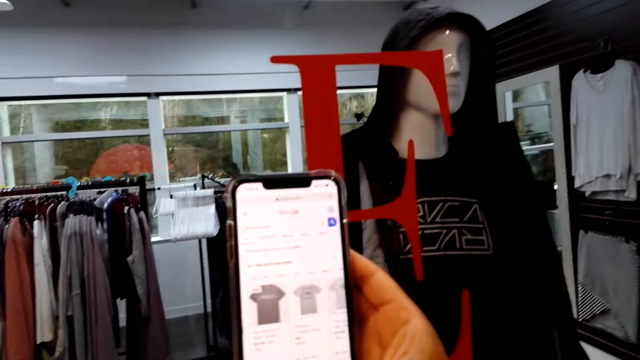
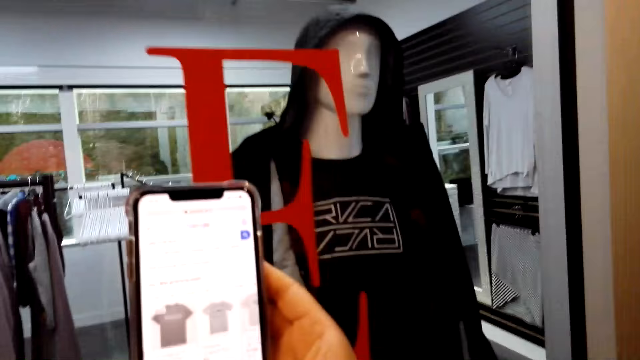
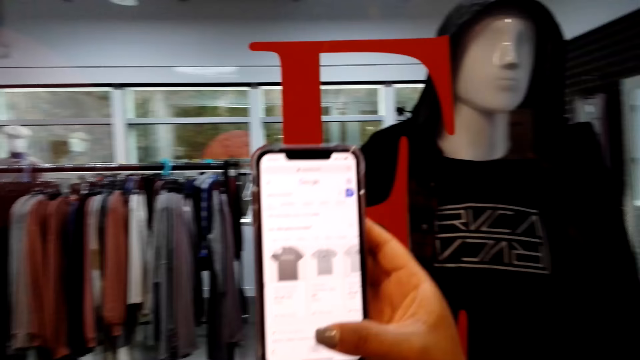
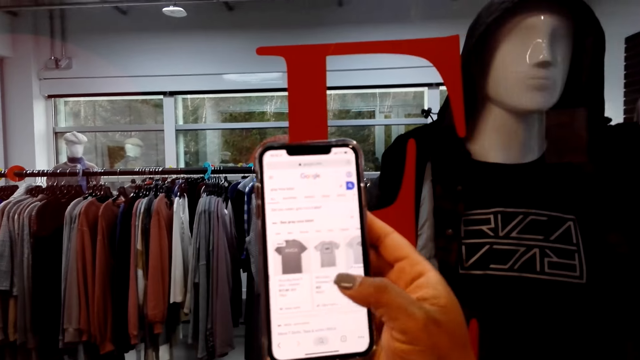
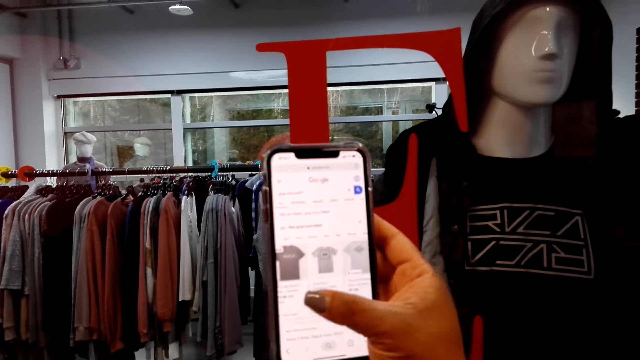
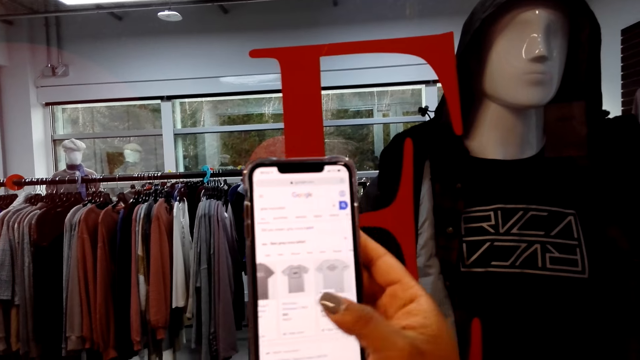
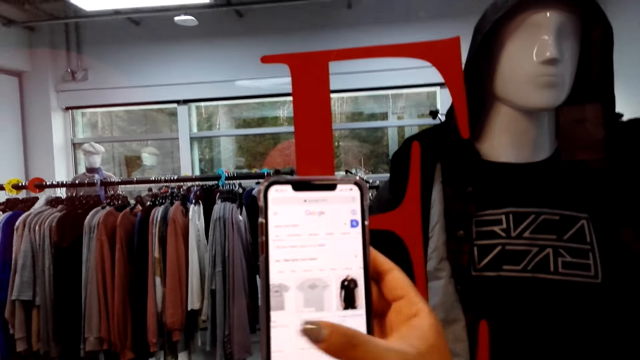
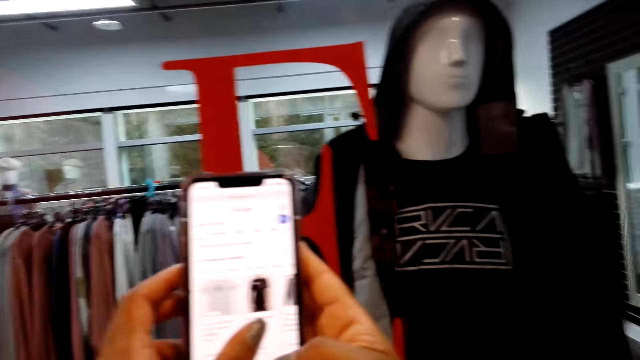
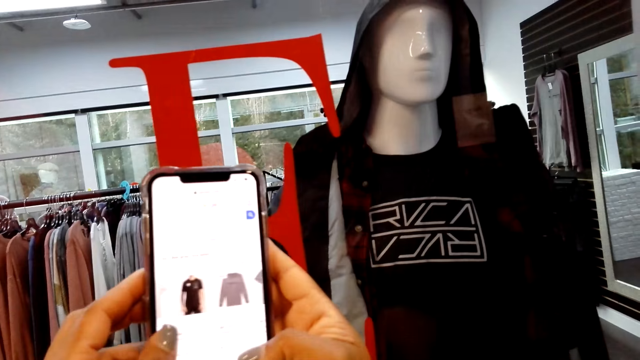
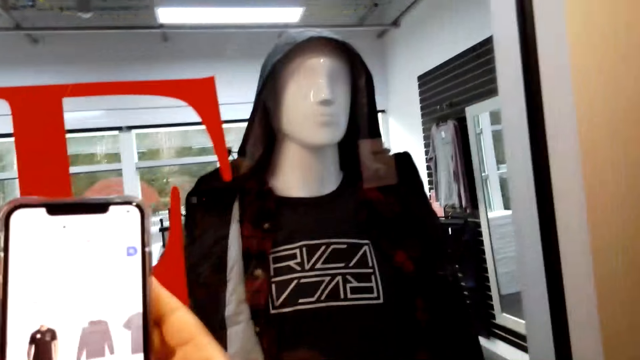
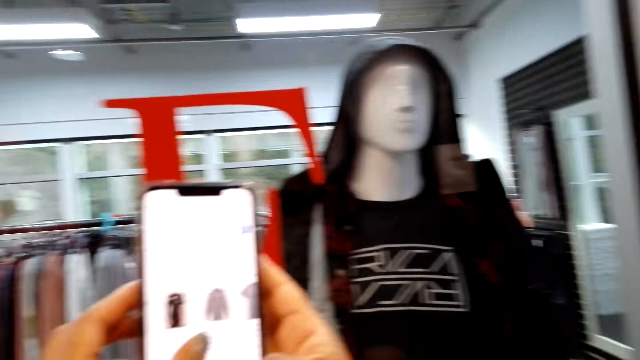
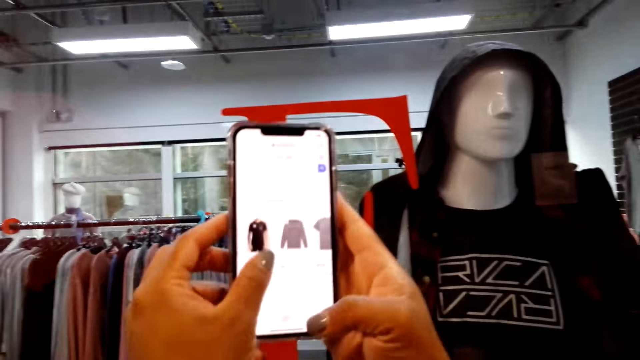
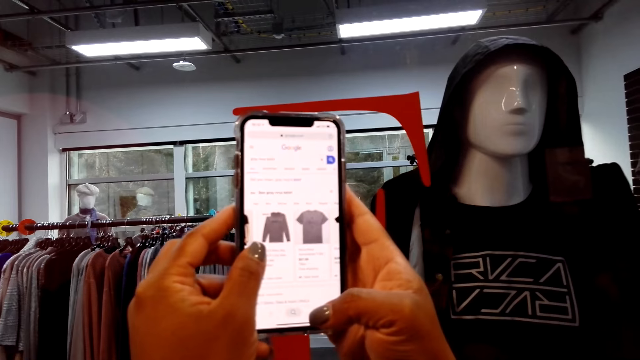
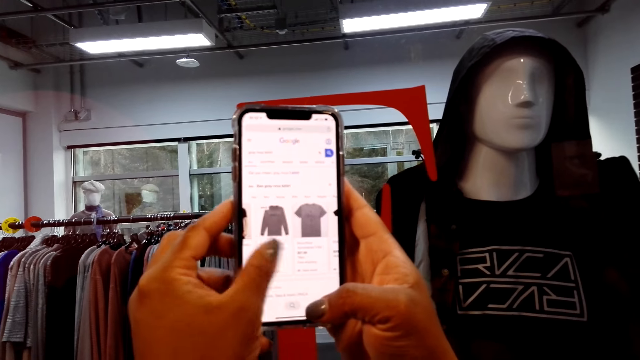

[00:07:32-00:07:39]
The camera wearer scrolls a cellphone.

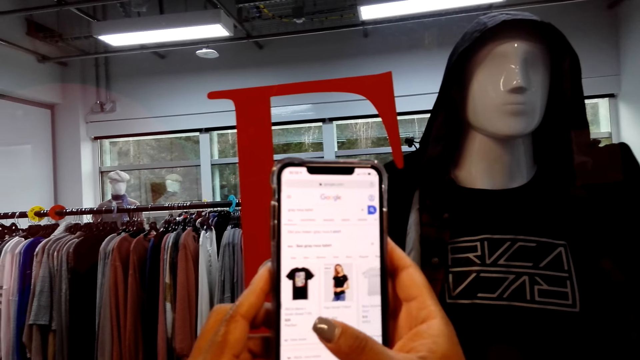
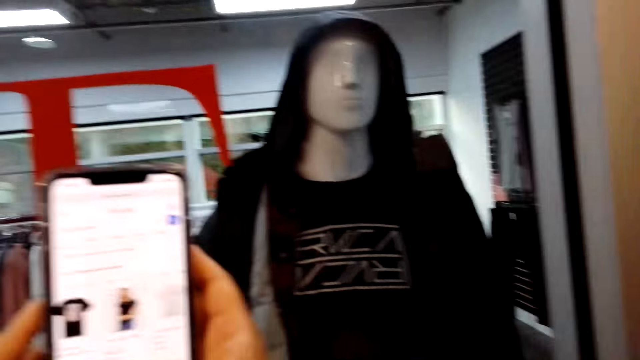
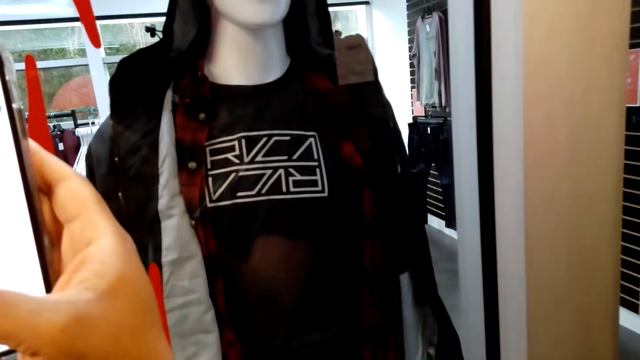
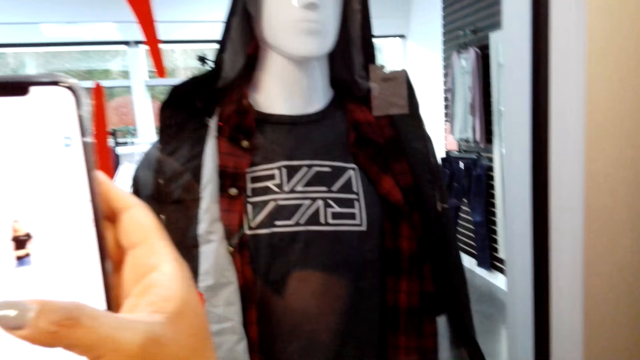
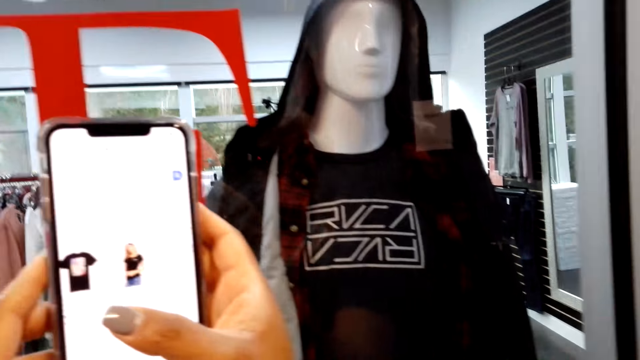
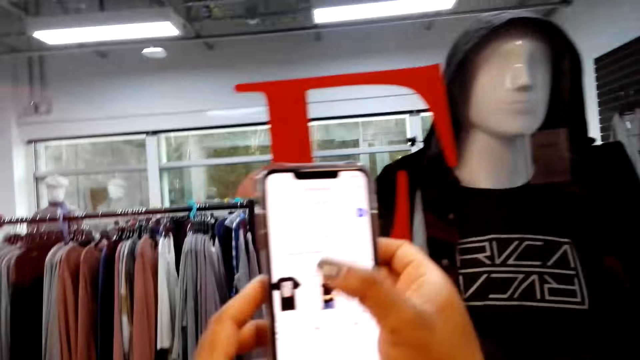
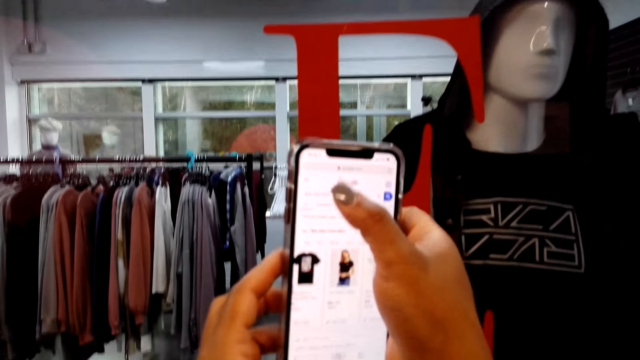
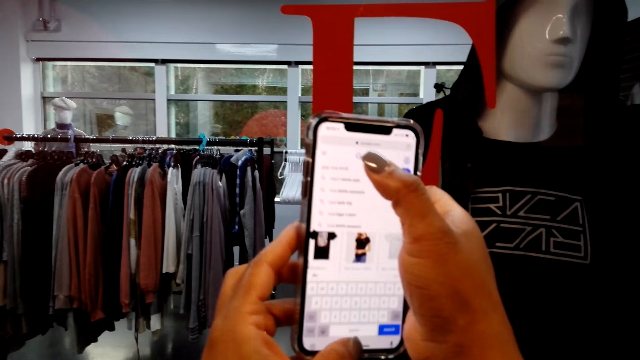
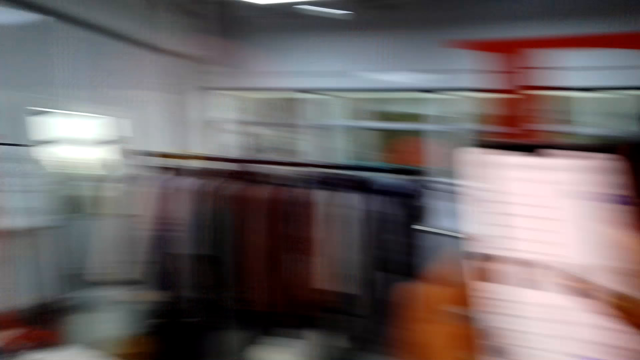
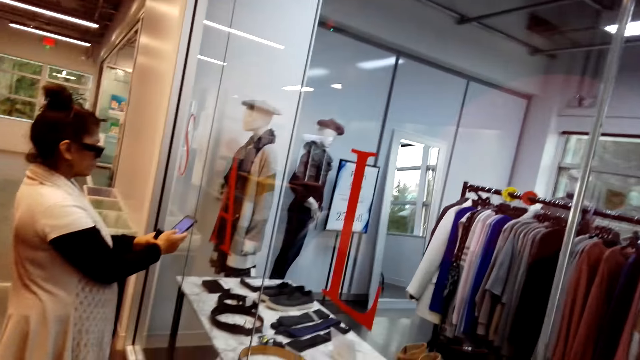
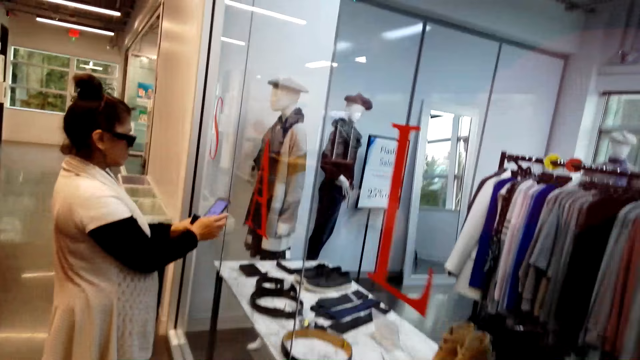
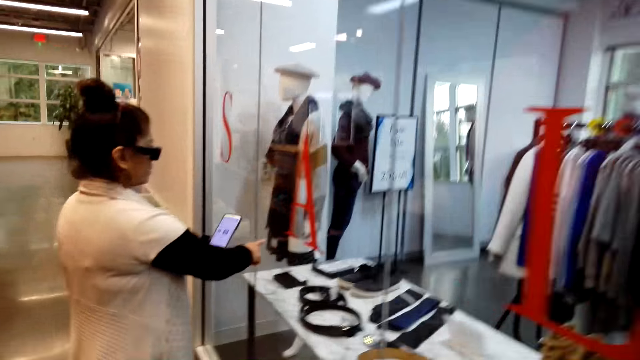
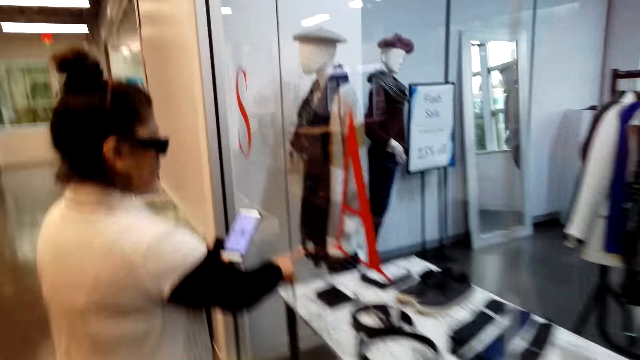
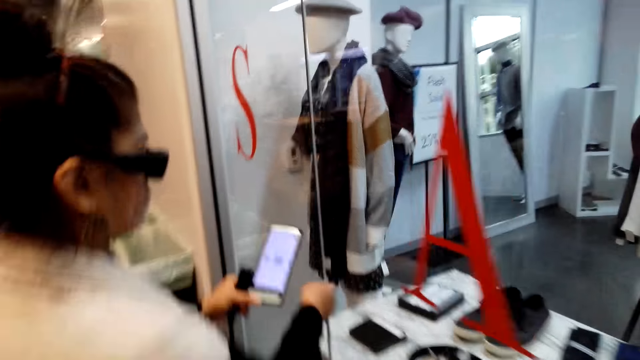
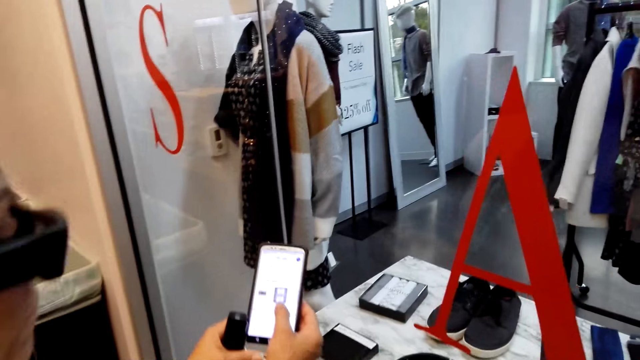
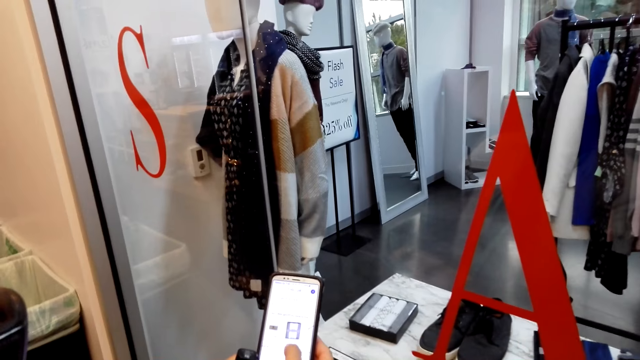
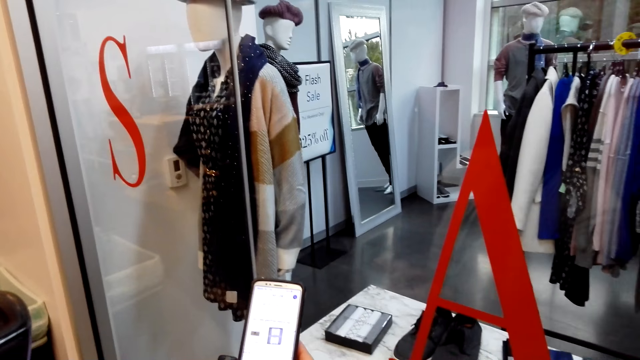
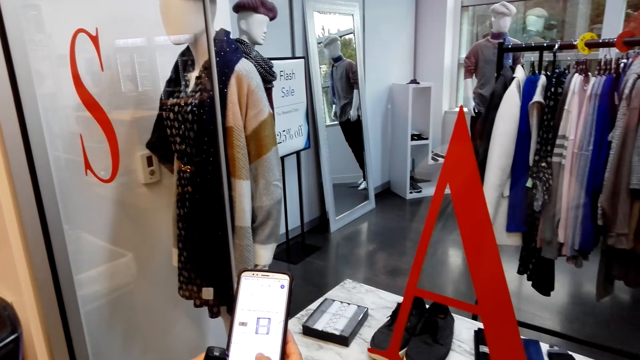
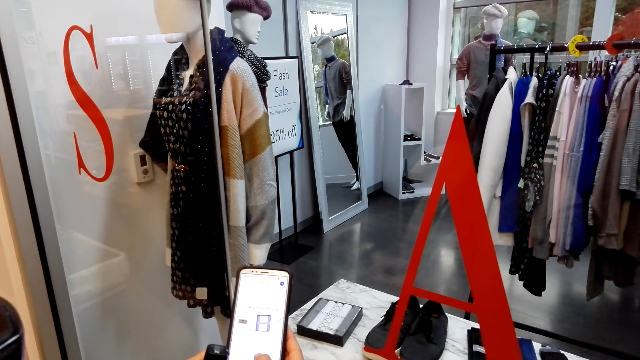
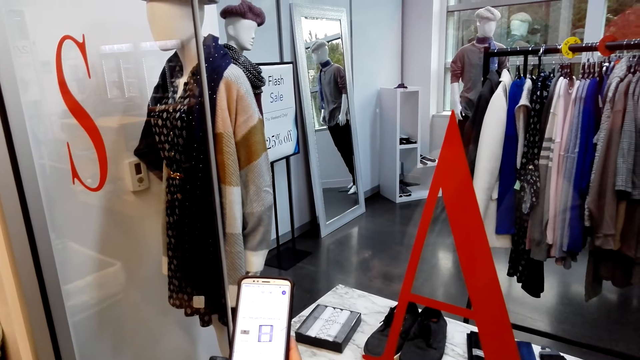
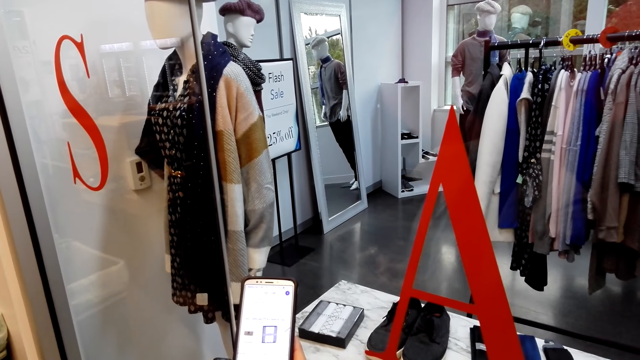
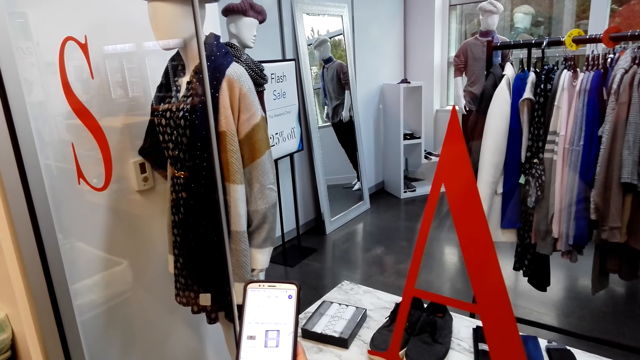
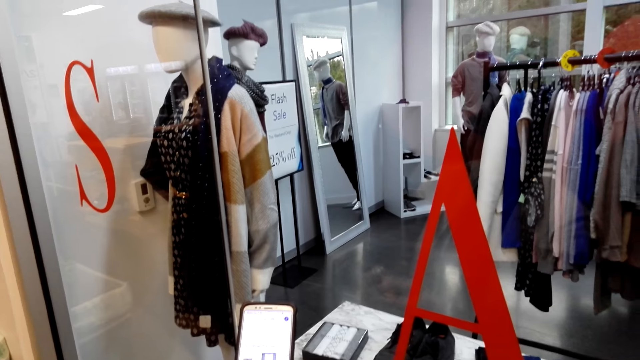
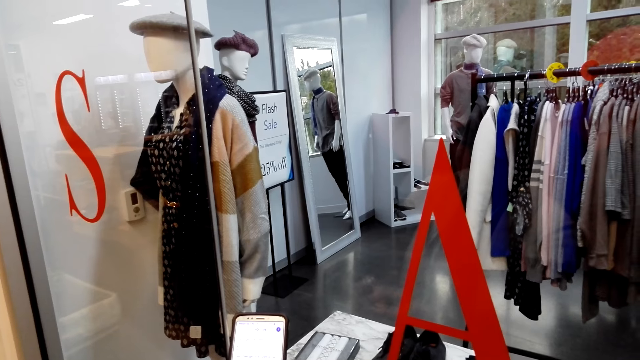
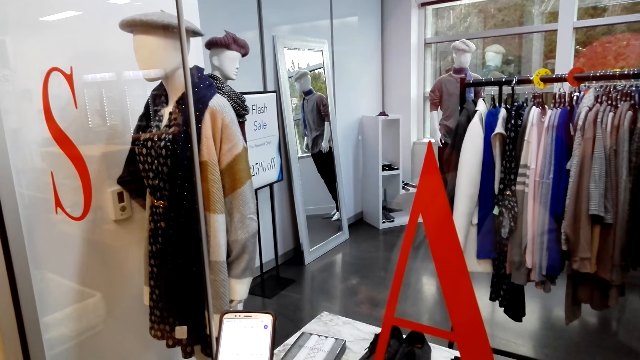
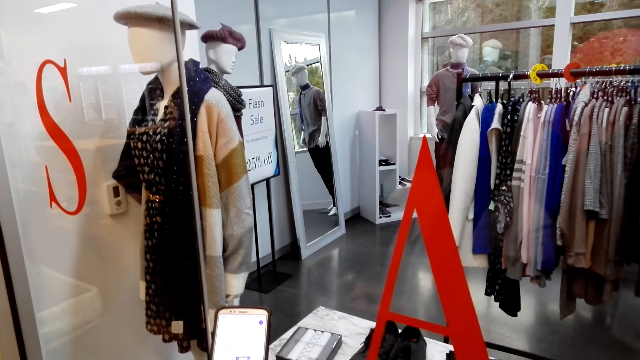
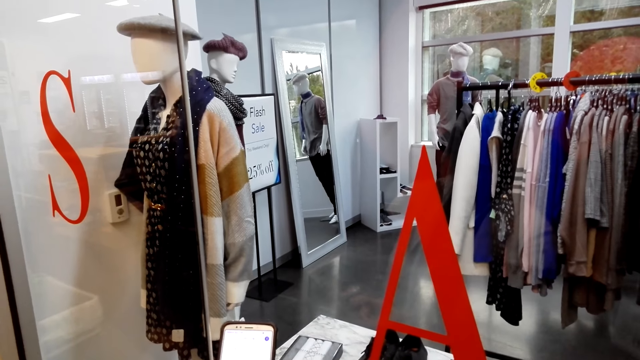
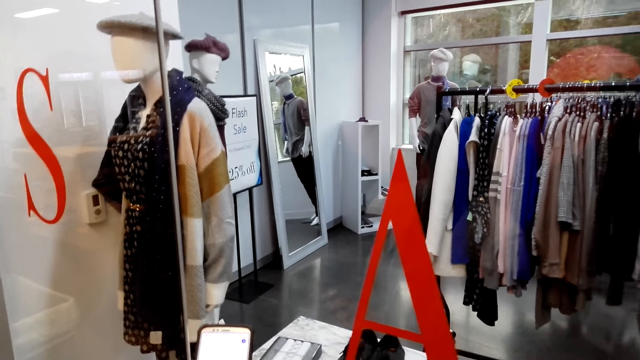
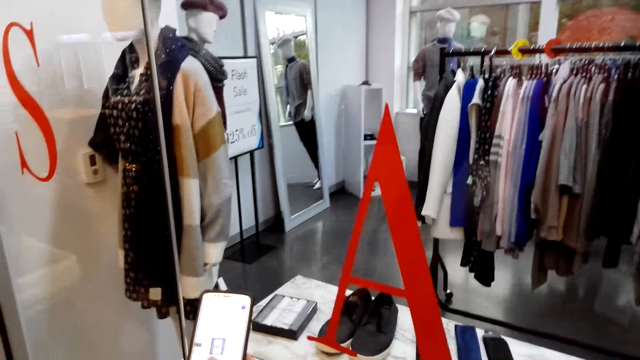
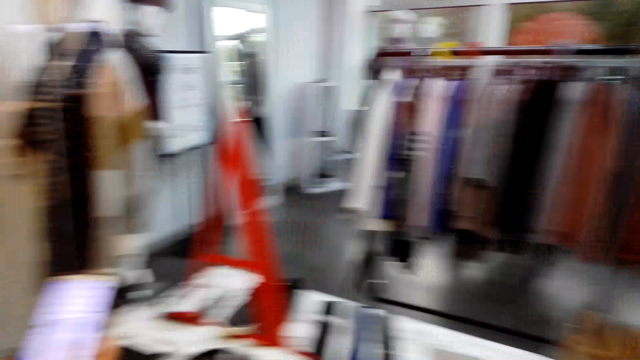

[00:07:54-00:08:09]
The camera wearer scrolls a cellphone. They look at clothes on the display window. They scroll the cellphone. A woman scrolls a cellphone. The camera wearer dialogues with the woman. The woman holds a phone with both hands. She gestures her finger.
